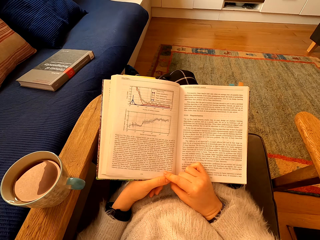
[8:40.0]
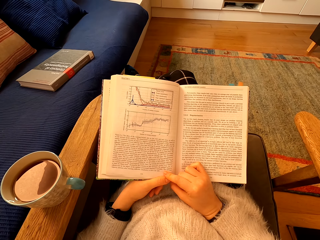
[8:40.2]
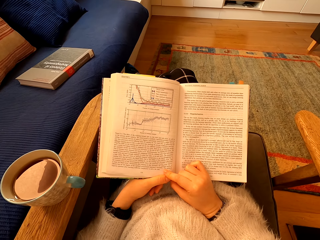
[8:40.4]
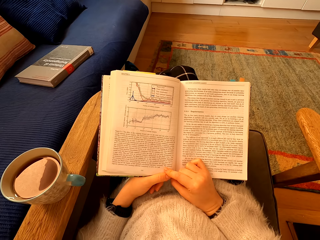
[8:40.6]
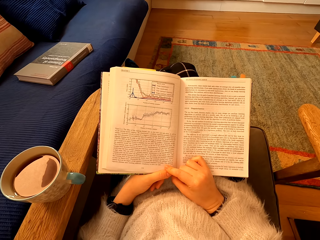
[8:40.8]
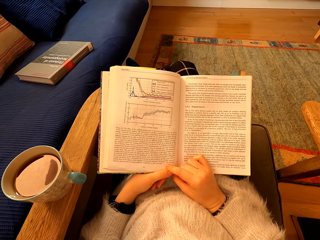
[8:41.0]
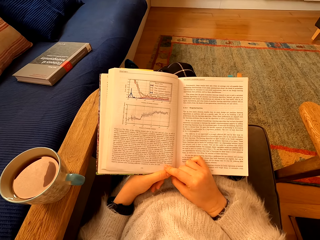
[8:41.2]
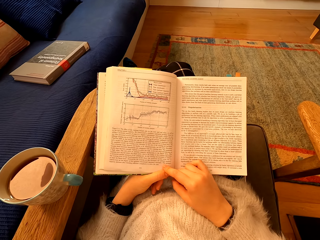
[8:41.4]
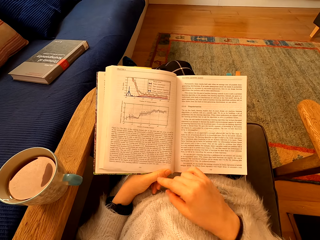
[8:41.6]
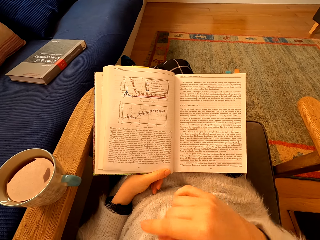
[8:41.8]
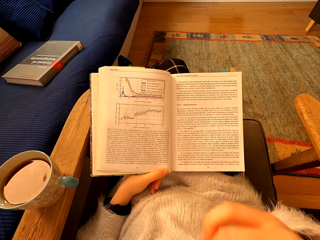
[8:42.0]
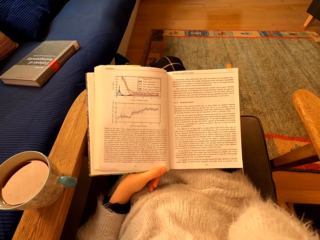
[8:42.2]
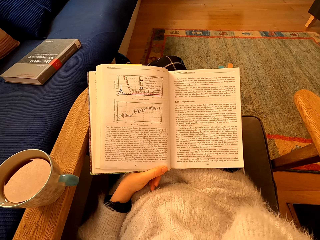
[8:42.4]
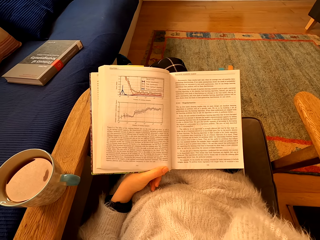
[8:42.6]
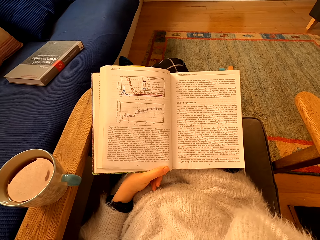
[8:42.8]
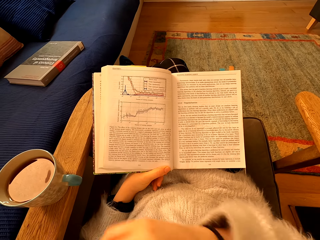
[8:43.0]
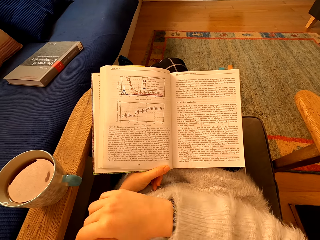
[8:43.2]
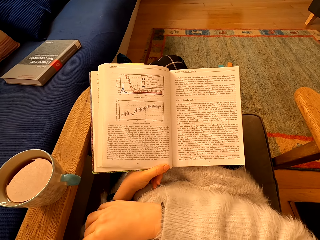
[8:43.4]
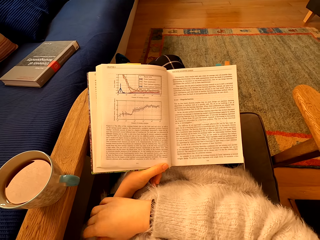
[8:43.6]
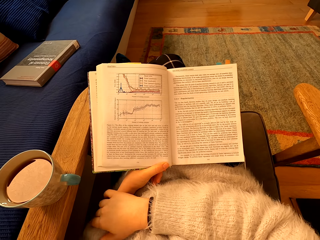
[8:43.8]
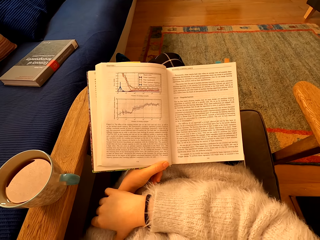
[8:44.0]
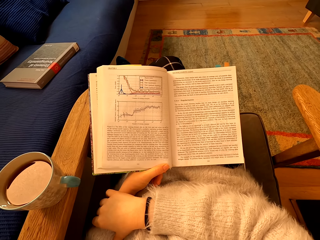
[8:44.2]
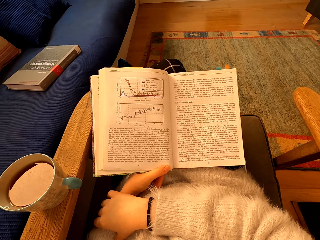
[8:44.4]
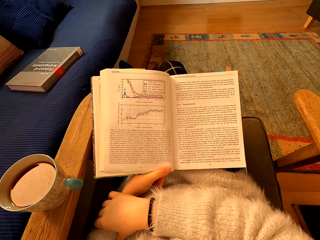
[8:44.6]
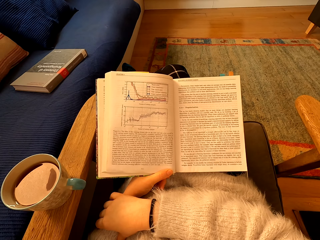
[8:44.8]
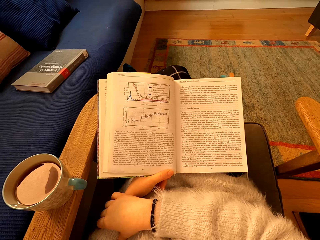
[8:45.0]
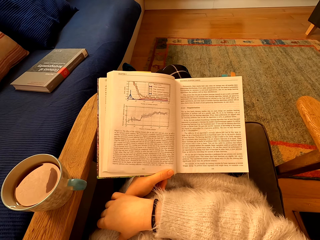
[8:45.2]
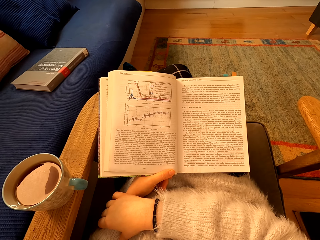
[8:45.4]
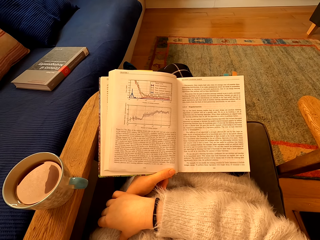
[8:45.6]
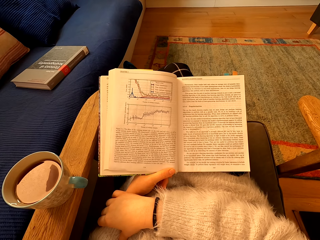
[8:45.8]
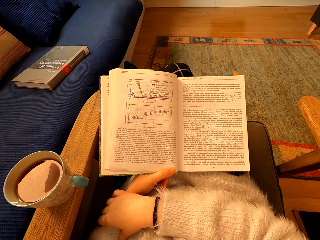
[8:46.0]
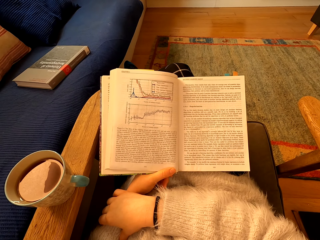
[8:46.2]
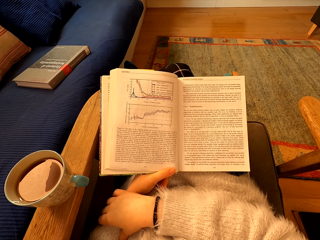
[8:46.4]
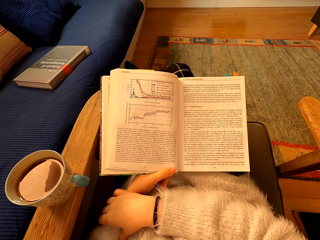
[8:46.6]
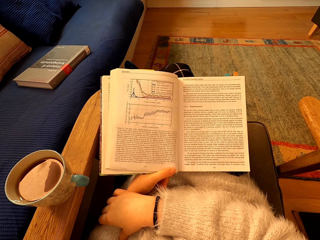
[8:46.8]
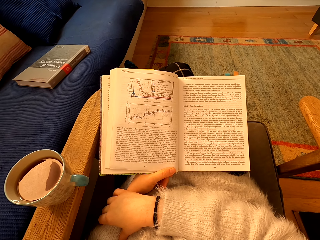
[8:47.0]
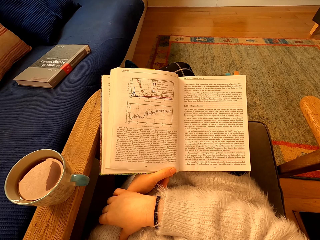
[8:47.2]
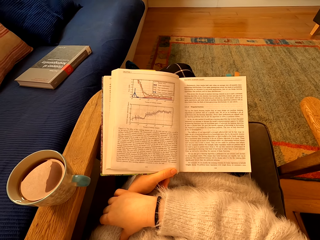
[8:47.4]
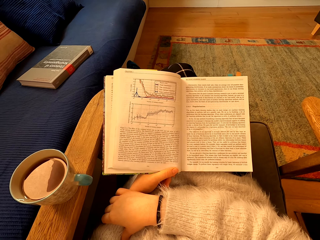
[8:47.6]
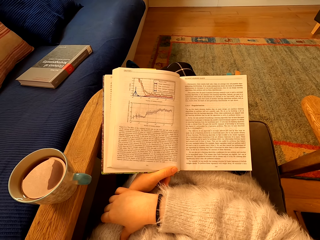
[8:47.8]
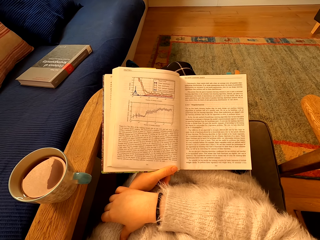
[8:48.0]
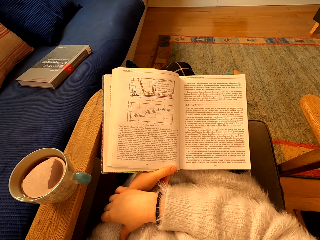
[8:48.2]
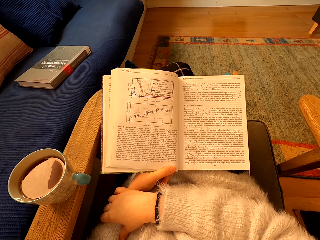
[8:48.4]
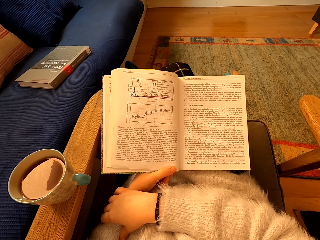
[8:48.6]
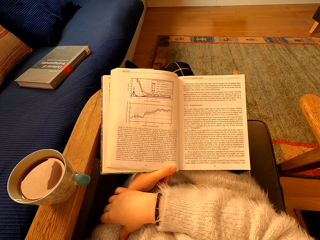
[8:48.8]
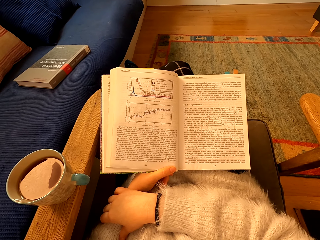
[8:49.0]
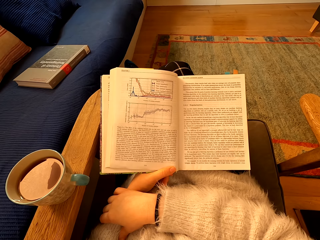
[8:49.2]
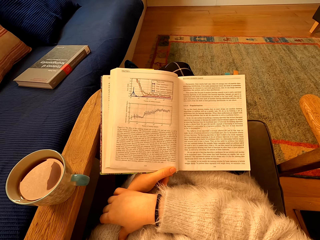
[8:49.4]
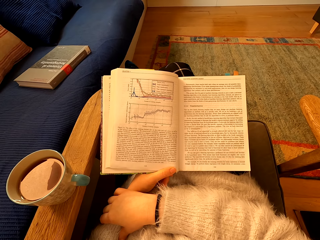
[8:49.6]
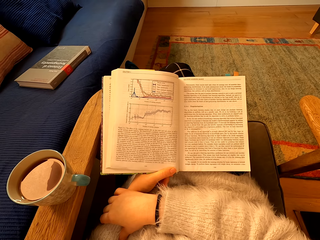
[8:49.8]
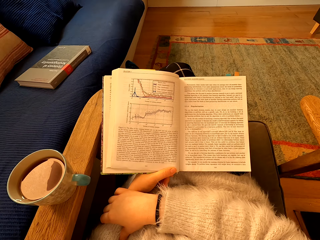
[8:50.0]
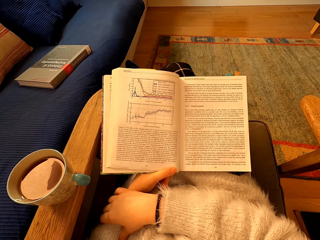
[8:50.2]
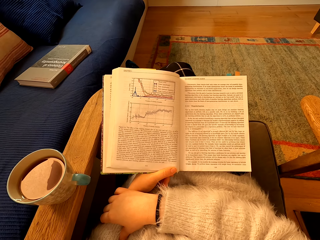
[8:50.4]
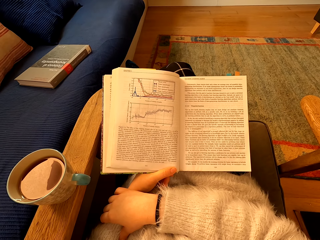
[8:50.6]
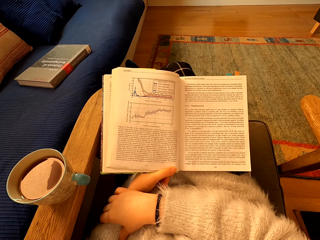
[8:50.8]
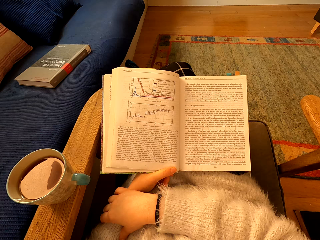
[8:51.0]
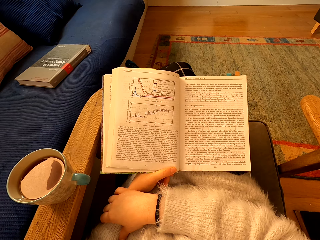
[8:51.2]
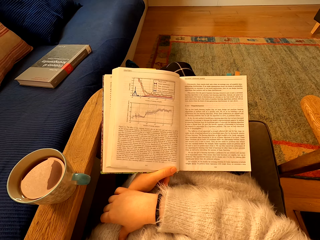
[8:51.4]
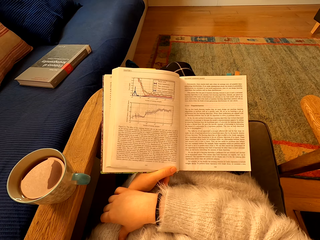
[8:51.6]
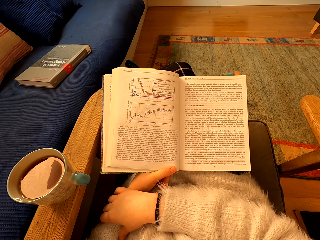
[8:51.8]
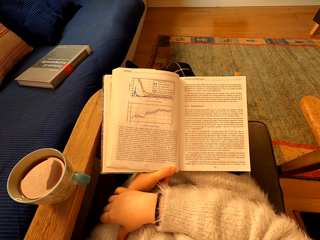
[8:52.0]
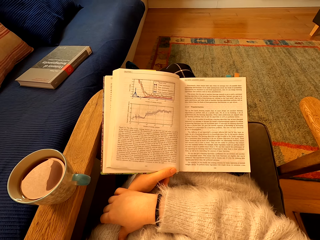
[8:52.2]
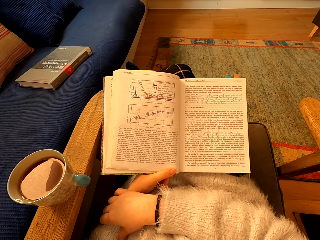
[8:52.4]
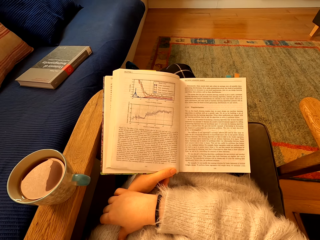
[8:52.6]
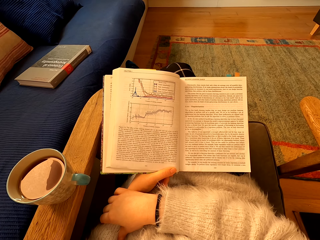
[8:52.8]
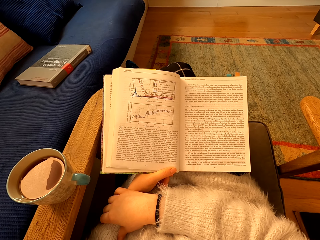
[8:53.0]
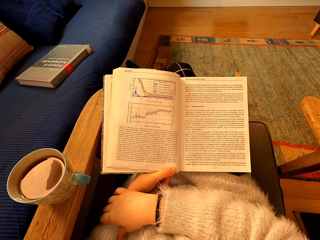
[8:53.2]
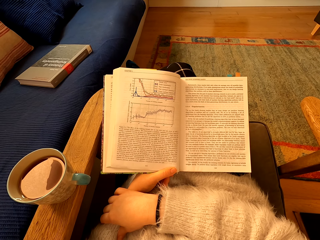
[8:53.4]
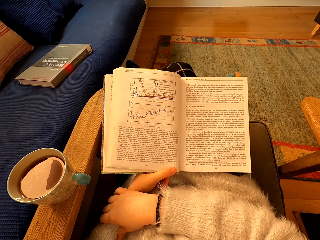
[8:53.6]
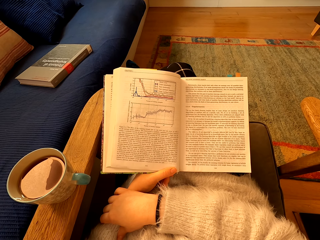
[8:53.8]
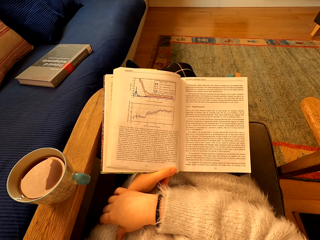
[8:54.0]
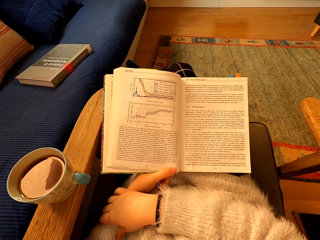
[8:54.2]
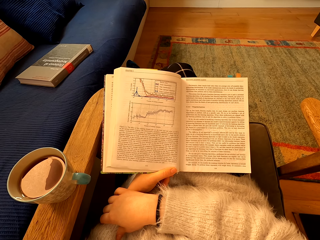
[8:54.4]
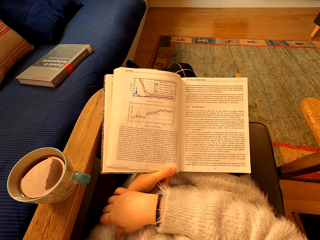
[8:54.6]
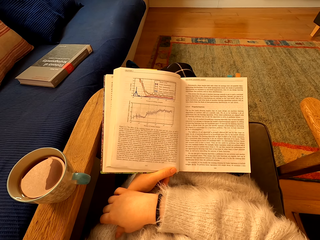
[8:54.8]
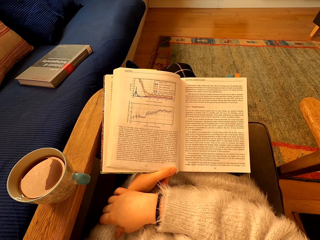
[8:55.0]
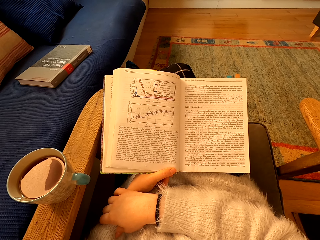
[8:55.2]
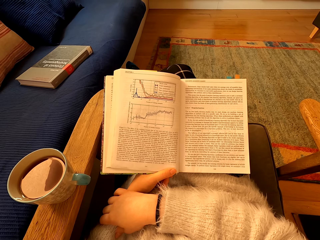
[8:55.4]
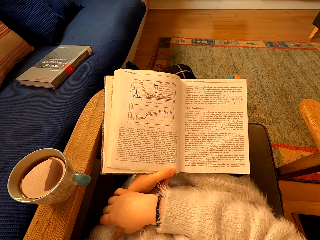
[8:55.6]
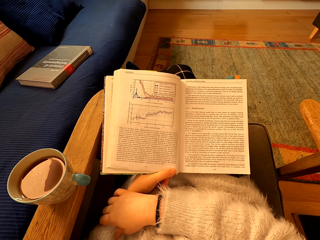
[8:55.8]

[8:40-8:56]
The camera wearer moves her hand to the face. She moves the hand to the other. She stares at the book.

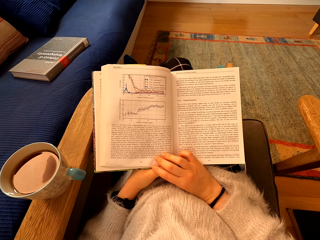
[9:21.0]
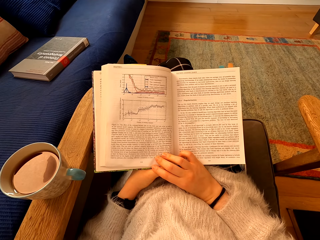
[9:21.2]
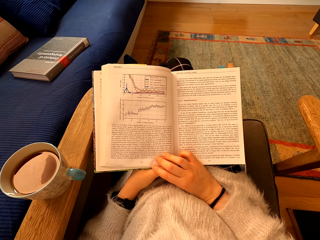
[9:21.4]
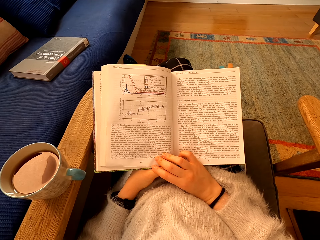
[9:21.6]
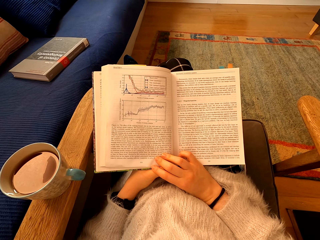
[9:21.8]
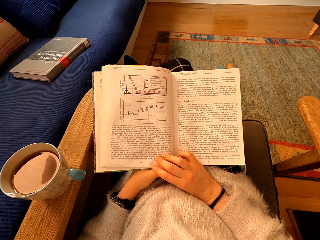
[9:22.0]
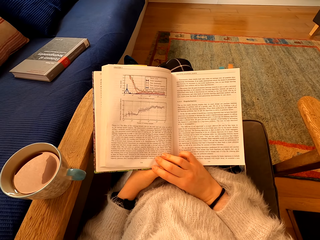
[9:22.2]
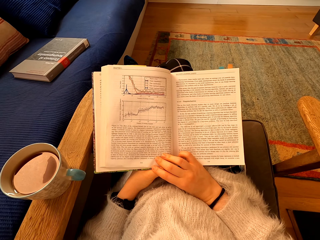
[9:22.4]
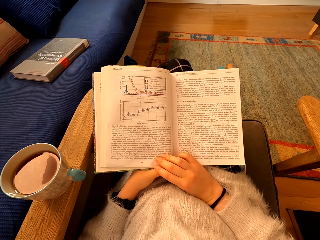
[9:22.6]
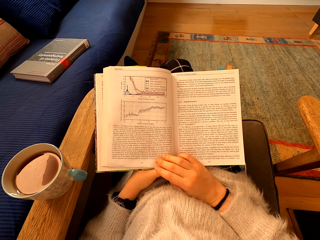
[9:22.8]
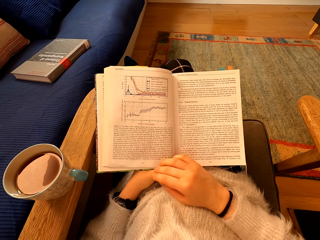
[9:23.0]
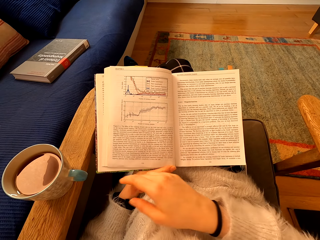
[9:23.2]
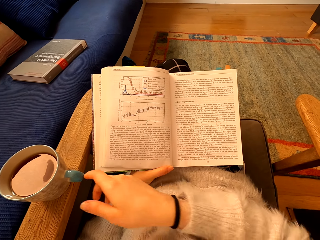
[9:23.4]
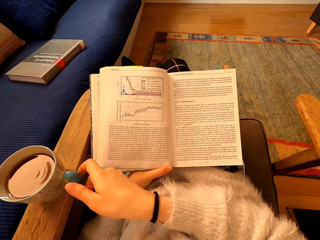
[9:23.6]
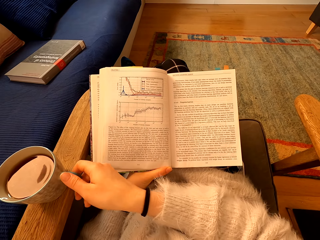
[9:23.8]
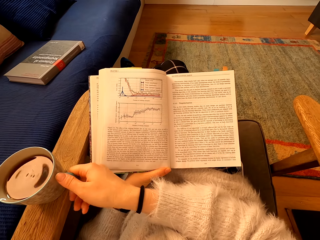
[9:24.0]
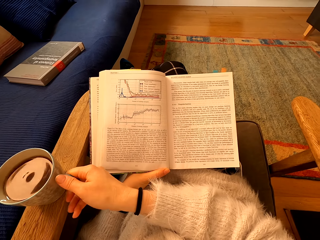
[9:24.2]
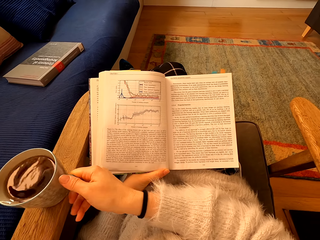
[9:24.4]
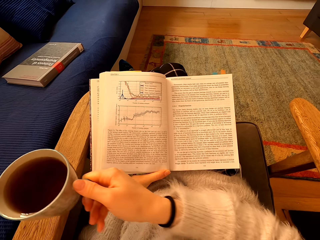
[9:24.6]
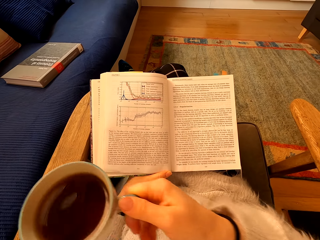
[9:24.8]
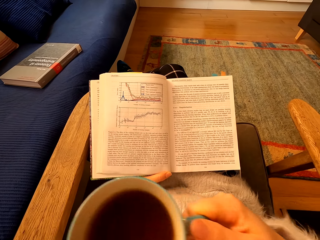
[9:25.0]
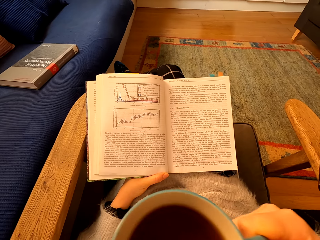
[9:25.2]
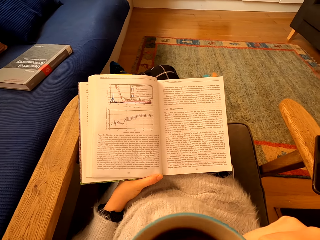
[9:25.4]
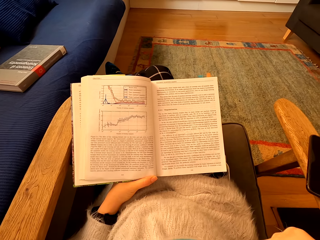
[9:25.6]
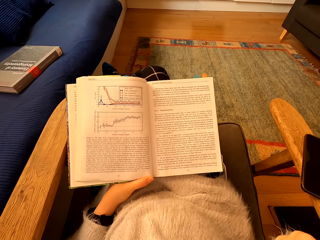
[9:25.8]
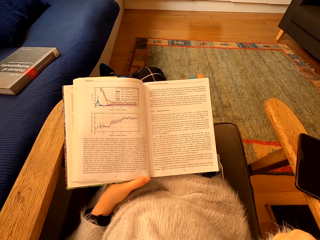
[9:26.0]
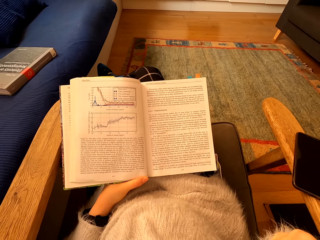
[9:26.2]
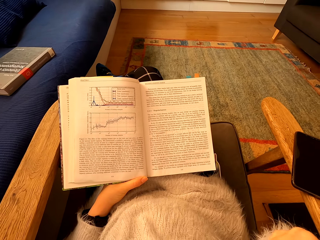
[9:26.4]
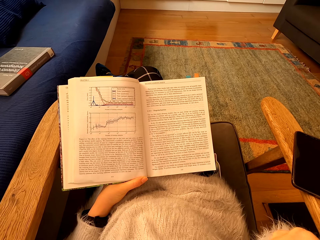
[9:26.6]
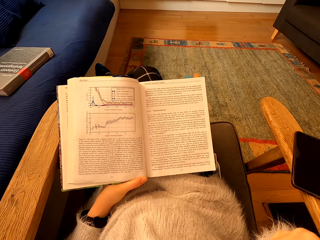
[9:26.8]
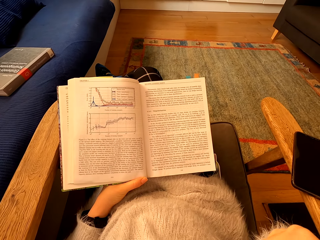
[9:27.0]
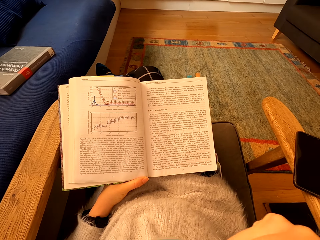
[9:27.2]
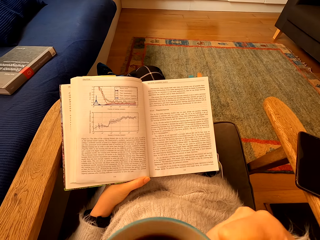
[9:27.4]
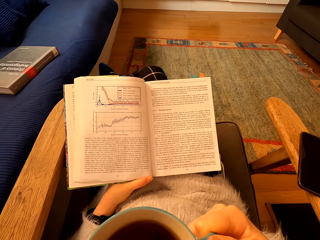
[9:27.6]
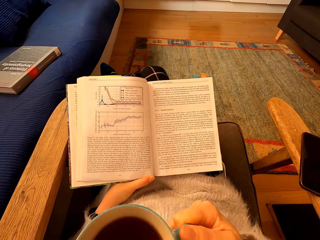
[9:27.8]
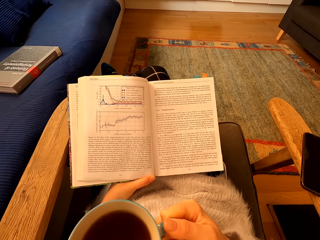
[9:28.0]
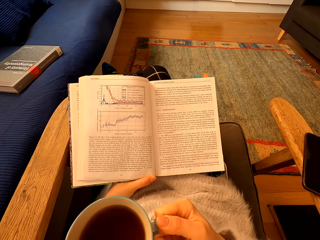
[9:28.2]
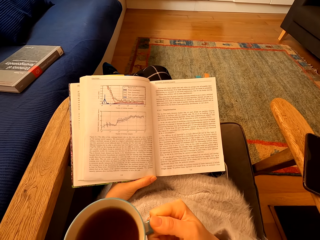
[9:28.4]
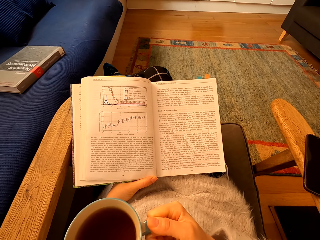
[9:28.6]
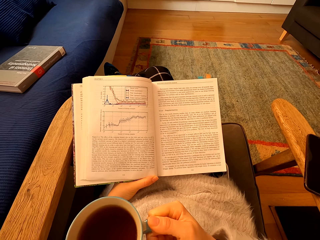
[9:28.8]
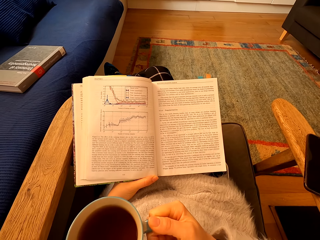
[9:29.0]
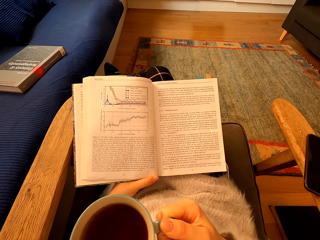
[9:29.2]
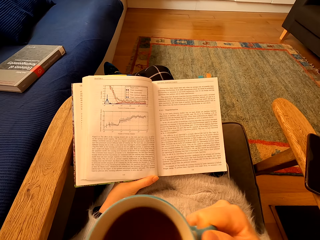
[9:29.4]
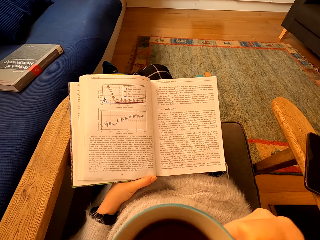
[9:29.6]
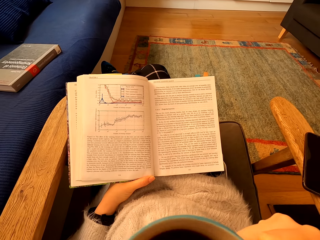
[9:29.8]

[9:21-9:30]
The camera wearer reads the book. They touch the cup. They pick the cup of tea on top of the chair handle. They drink the tea. They hold the cup.
